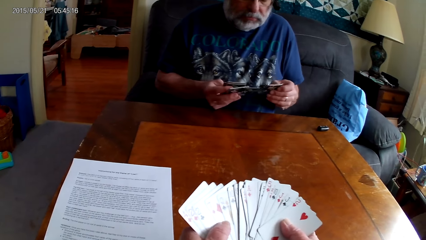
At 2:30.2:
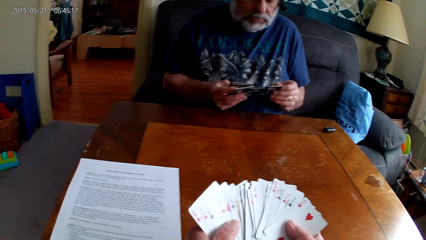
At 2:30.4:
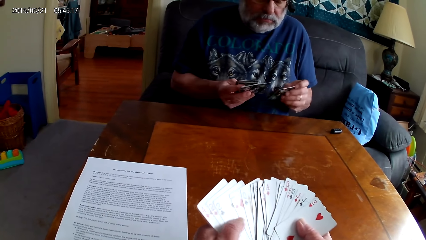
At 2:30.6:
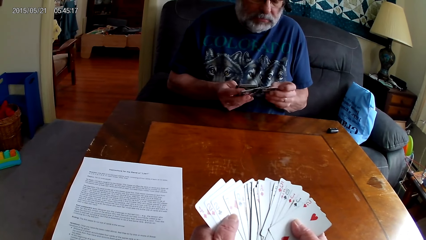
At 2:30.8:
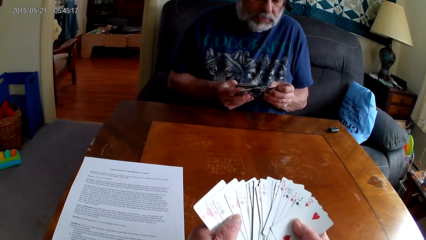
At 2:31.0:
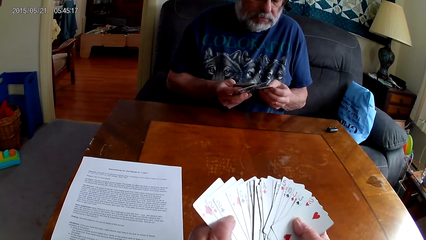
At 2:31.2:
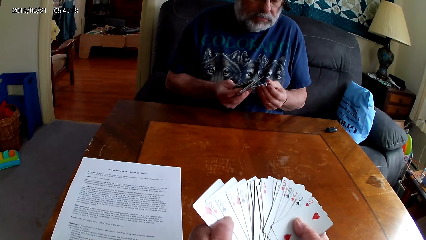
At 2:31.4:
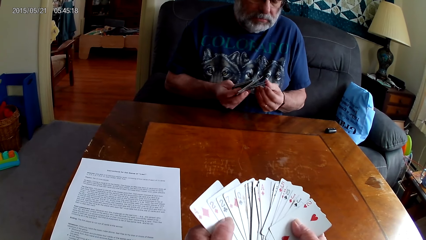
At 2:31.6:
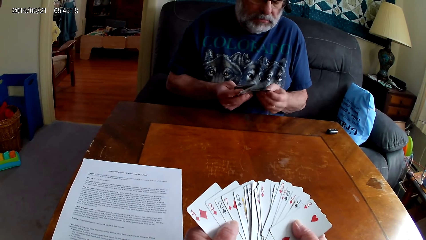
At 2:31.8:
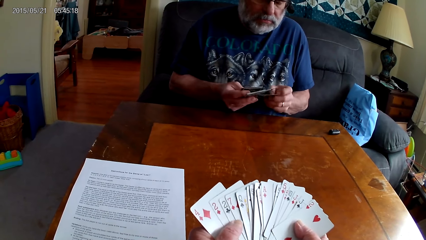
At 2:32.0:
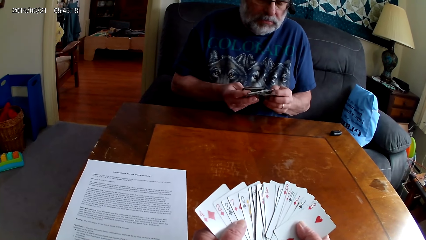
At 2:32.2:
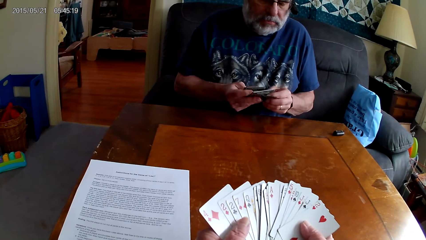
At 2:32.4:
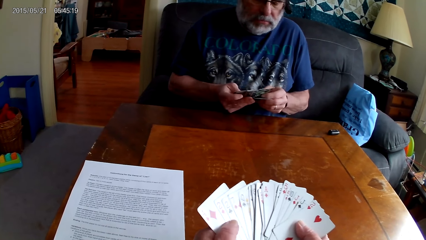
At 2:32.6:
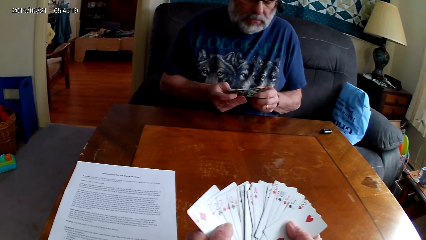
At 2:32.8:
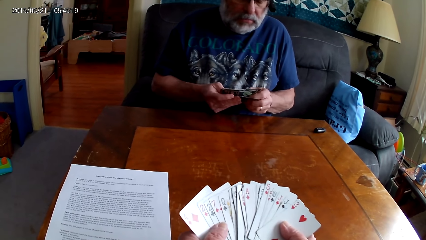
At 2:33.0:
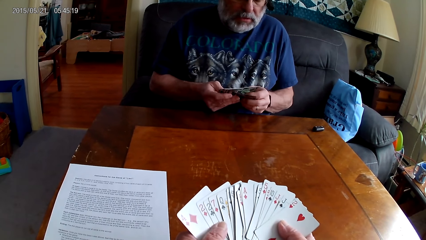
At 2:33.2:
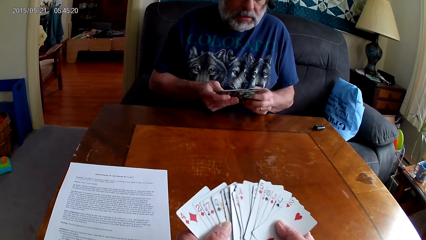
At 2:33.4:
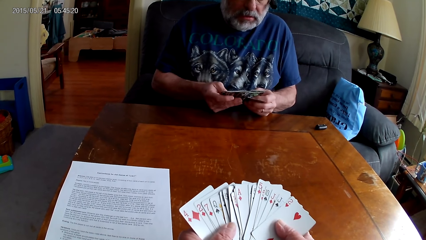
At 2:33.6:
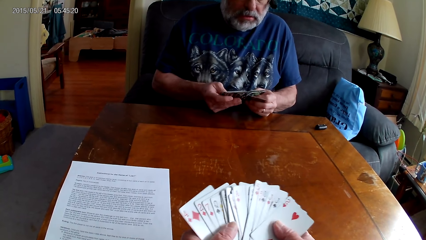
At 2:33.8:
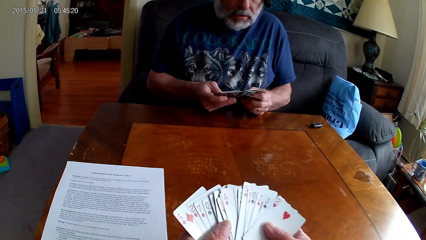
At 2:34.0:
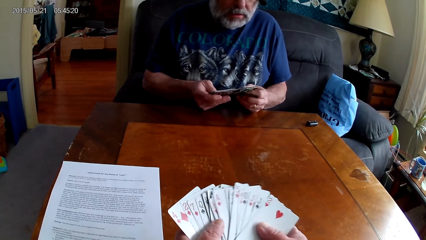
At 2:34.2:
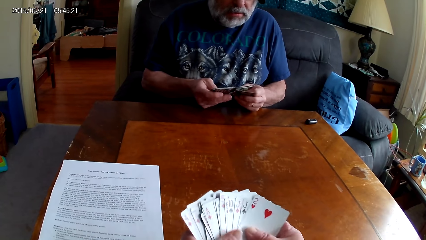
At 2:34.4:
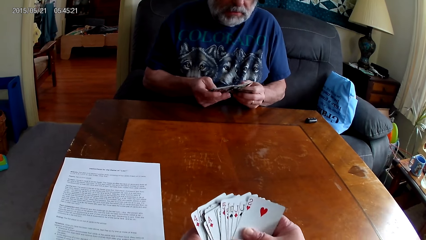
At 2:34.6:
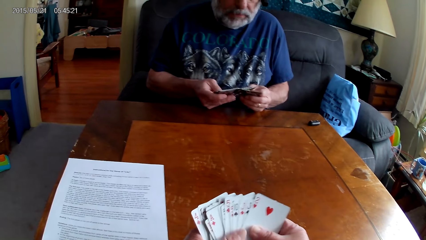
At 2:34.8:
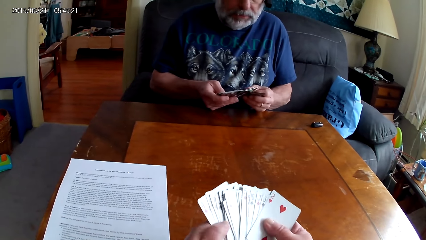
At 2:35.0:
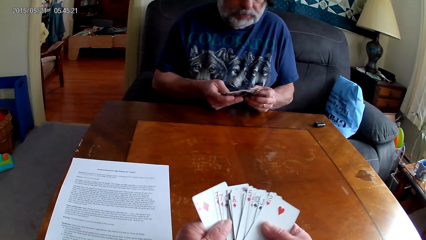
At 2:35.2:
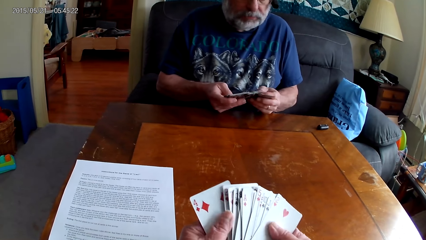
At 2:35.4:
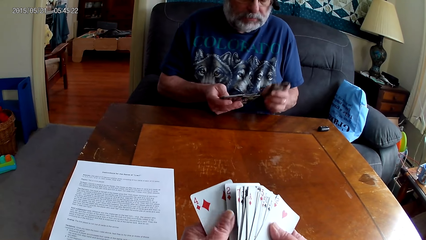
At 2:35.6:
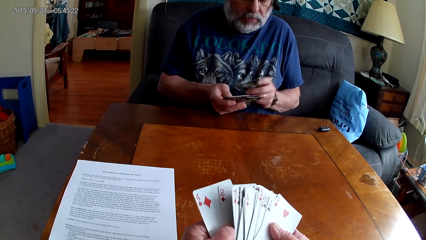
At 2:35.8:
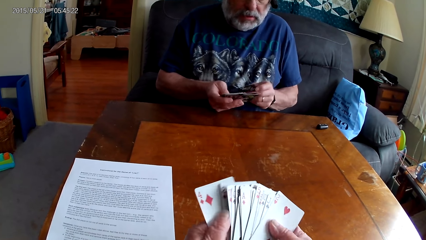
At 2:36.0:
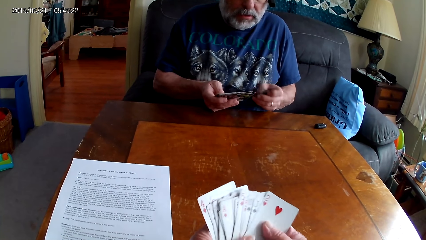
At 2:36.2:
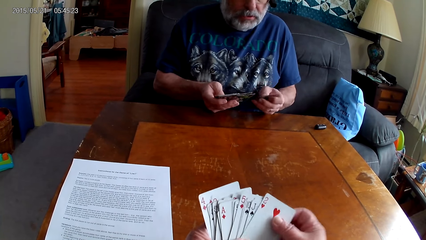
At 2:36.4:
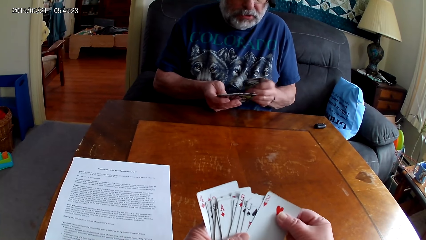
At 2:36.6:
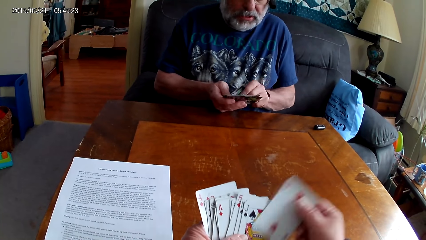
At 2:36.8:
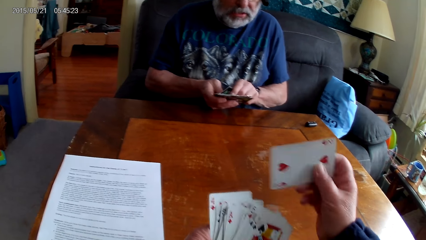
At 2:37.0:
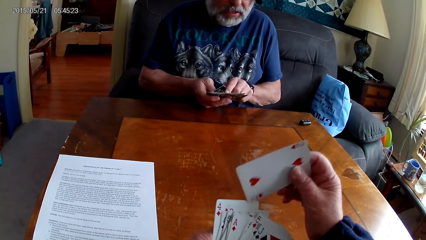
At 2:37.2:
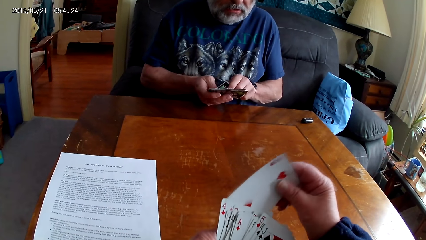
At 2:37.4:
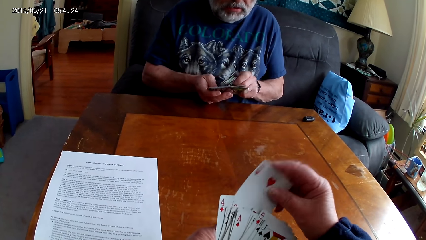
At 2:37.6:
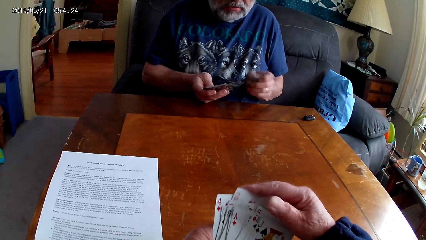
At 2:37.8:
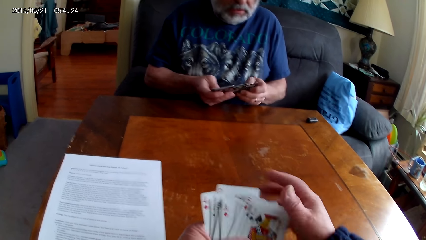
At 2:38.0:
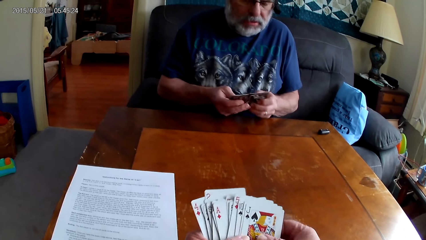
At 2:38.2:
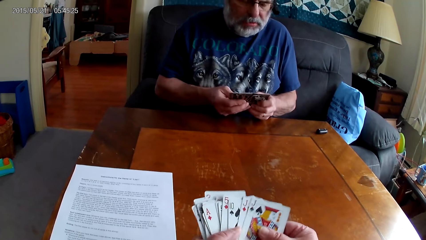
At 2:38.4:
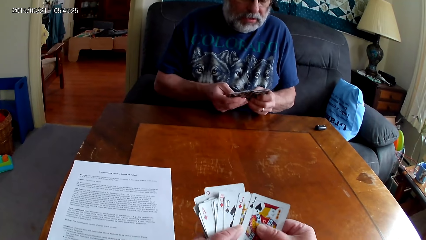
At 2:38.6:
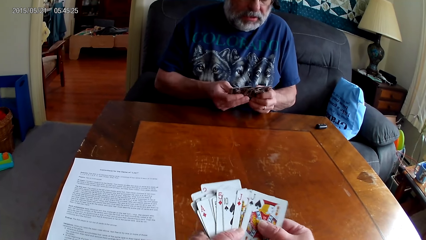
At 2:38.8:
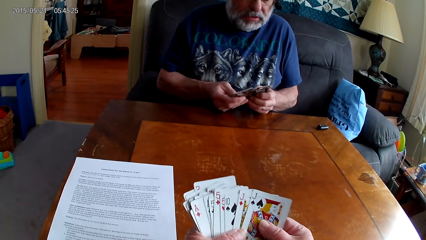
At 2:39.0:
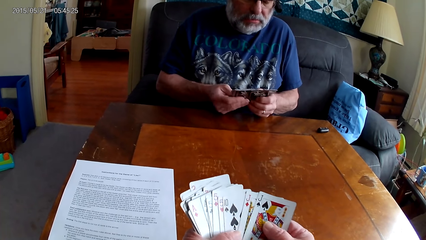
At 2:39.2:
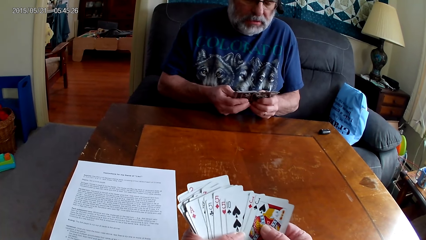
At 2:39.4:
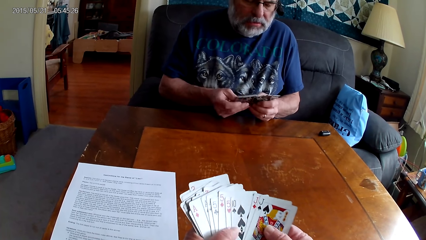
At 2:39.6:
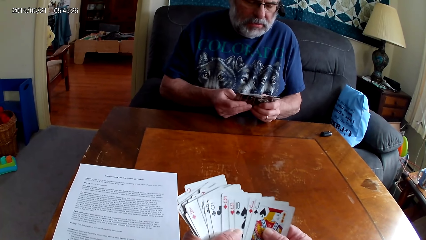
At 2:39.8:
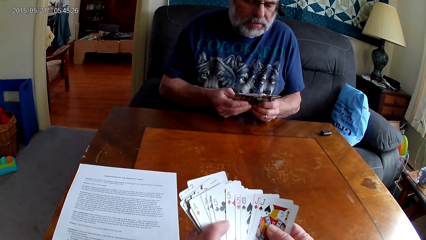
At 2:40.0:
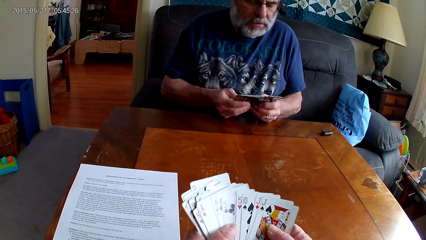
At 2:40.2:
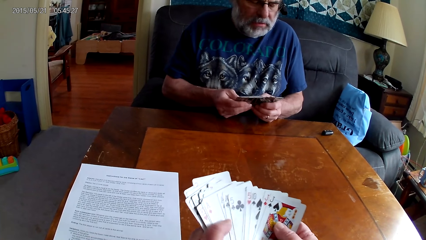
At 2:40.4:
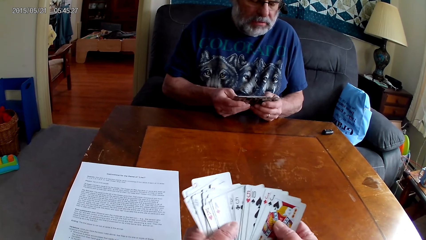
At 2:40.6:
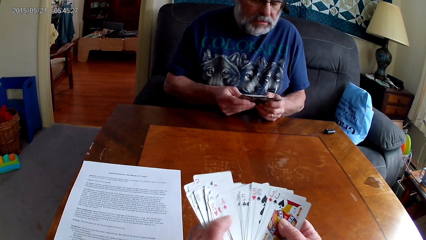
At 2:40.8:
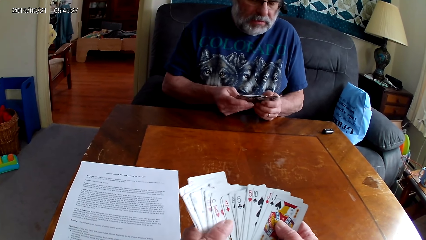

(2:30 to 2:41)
The camera wearer arranges cards. A man arranges cards with both hands.

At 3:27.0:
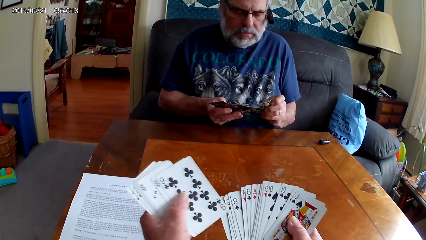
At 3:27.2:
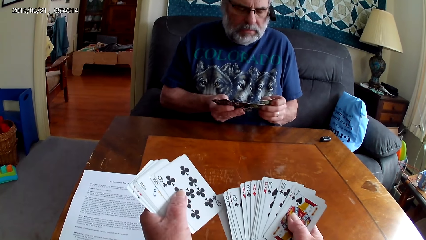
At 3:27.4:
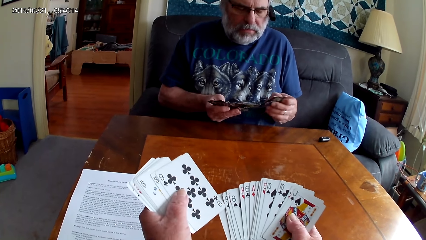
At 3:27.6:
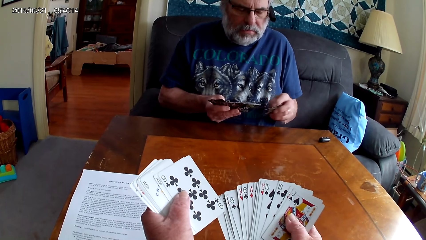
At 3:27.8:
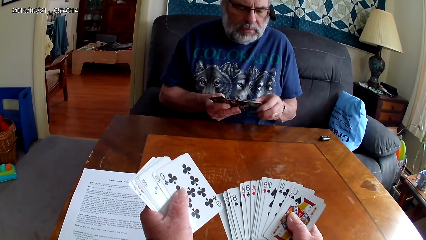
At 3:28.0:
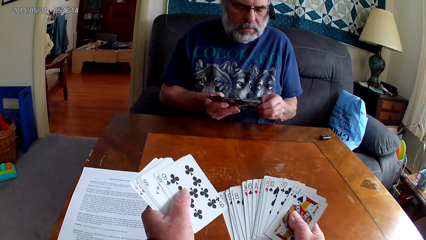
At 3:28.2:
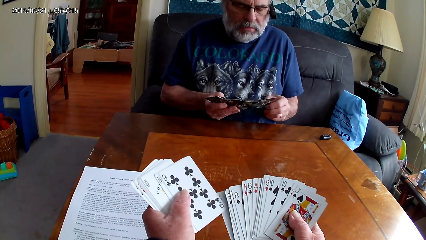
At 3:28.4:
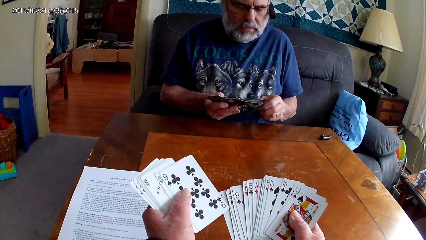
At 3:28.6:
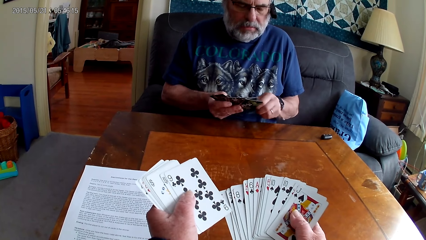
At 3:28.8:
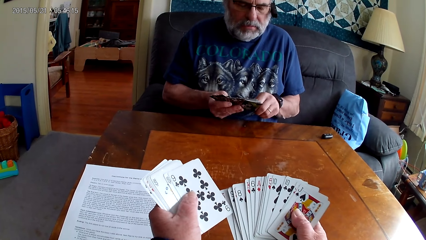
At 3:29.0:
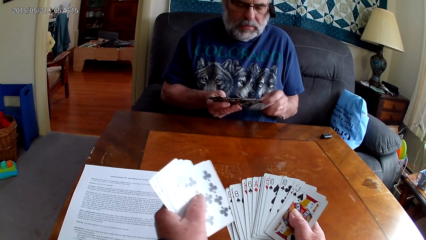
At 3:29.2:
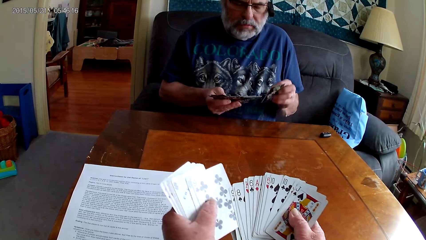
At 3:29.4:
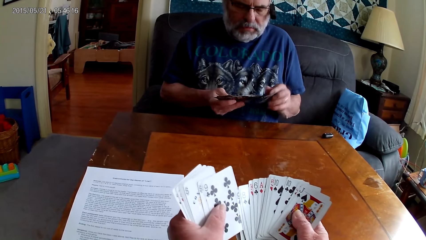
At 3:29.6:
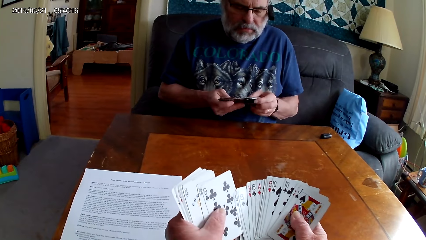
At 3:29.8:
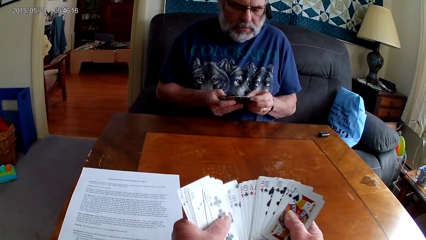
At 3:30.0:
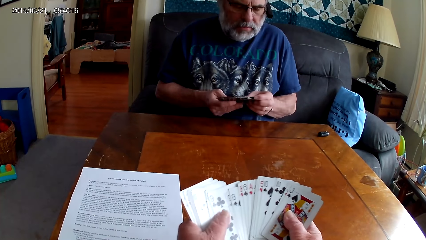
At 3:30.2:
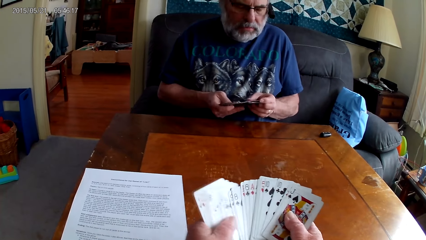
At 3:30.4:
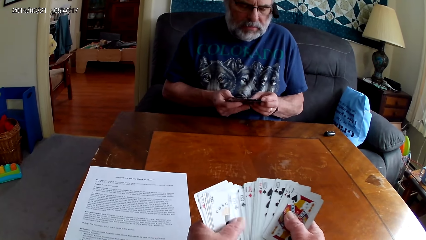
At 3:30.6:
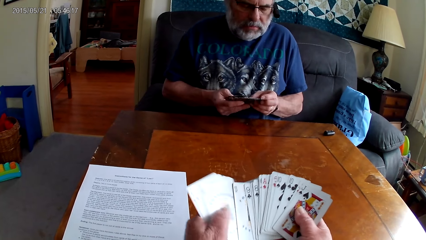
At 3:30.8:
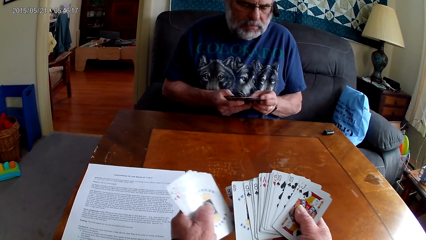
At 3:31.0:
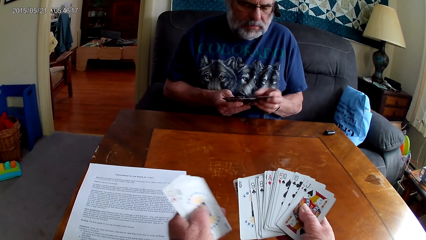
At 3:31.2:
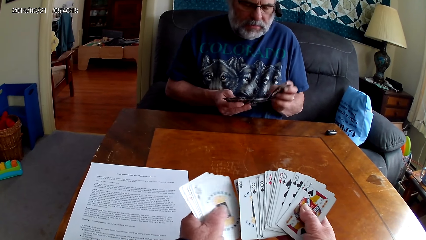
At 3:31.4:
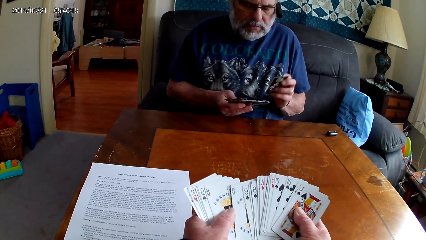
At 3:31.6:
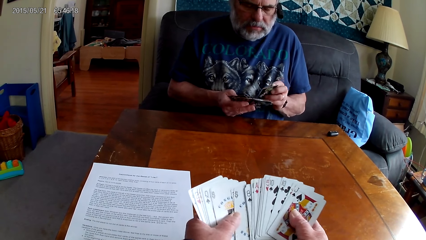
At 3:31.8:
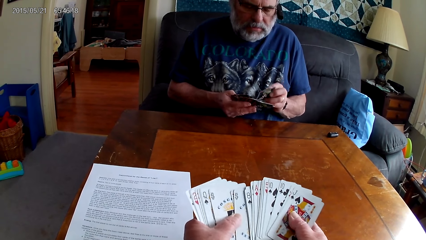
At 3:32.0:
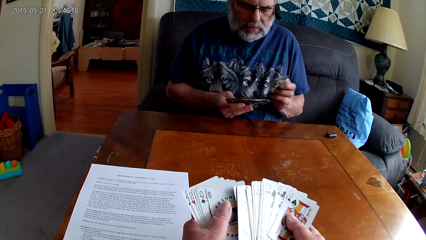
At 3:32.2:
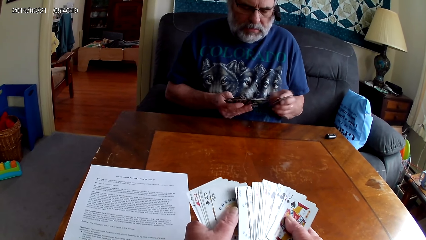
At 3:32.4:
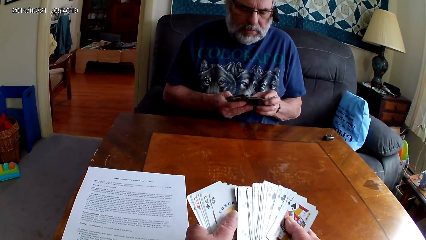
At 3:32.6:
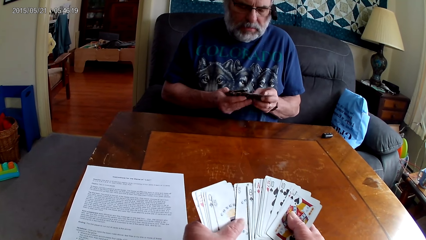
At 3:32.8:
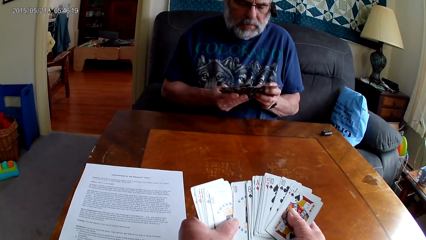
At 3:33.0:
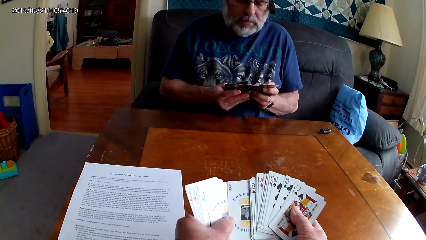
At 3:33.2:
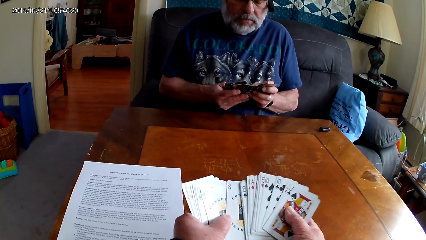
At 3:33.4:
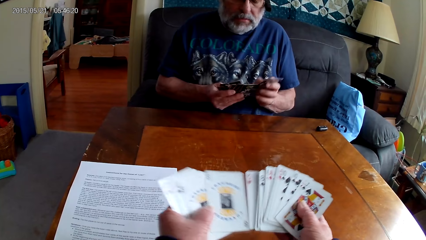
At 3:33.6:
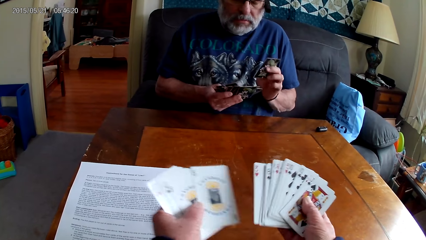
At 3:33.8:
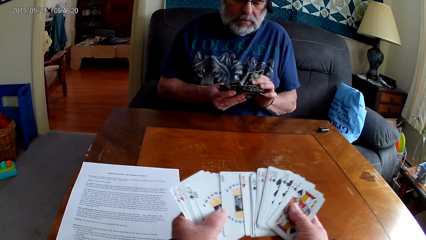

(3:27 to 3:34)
The camera wearer shuffles cards.
